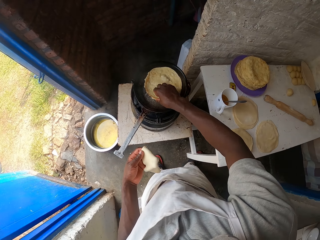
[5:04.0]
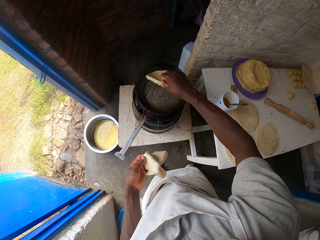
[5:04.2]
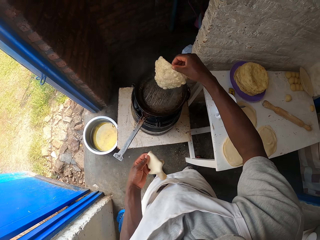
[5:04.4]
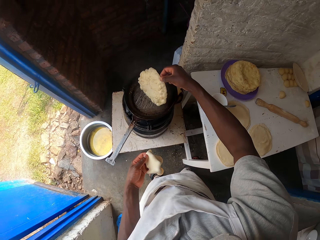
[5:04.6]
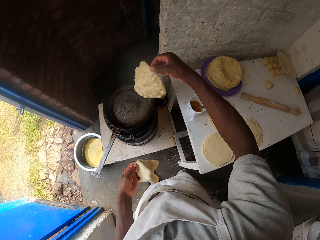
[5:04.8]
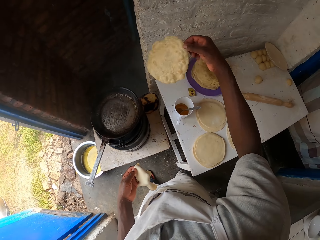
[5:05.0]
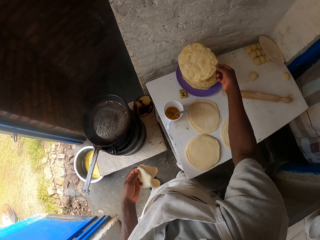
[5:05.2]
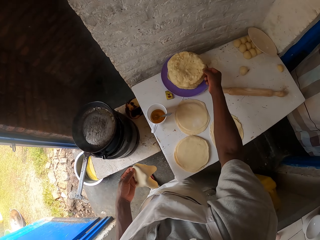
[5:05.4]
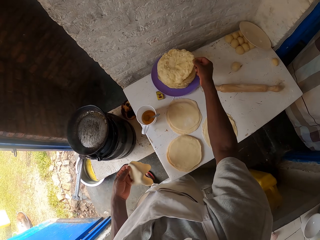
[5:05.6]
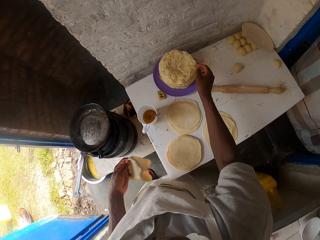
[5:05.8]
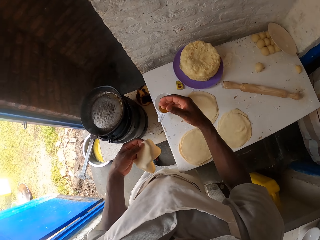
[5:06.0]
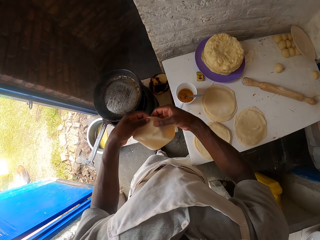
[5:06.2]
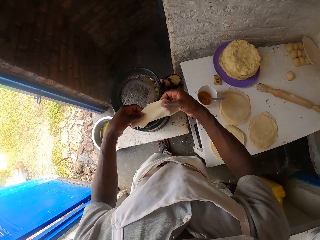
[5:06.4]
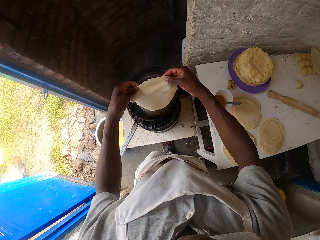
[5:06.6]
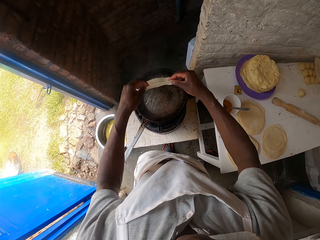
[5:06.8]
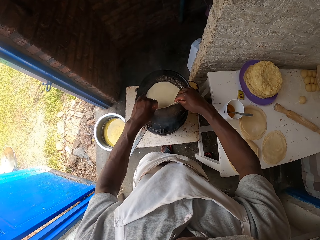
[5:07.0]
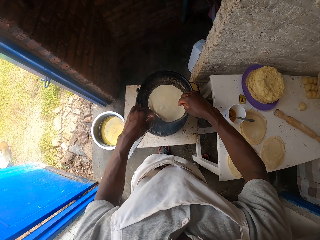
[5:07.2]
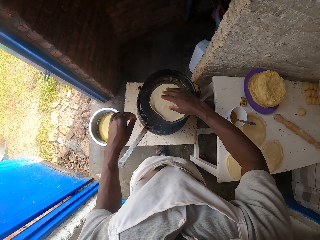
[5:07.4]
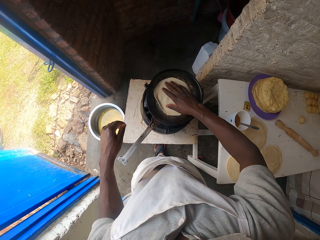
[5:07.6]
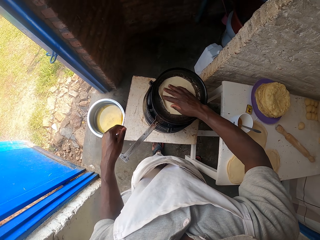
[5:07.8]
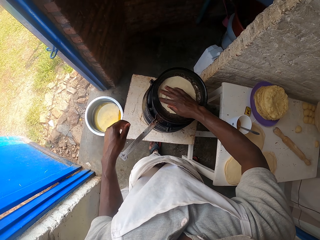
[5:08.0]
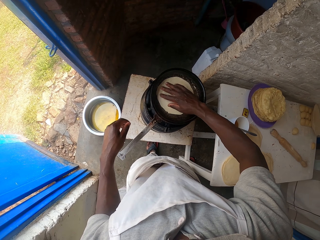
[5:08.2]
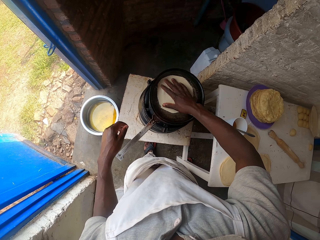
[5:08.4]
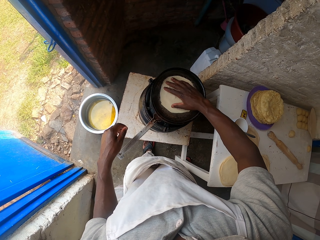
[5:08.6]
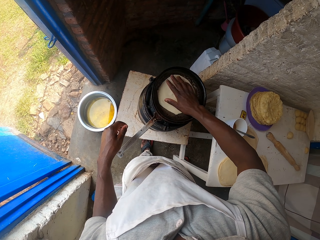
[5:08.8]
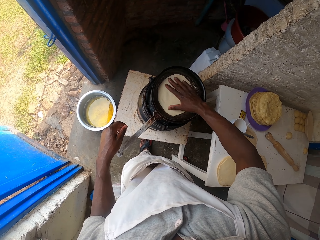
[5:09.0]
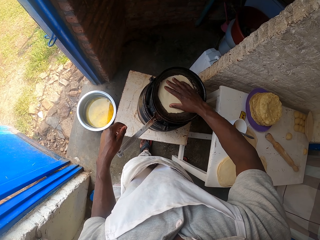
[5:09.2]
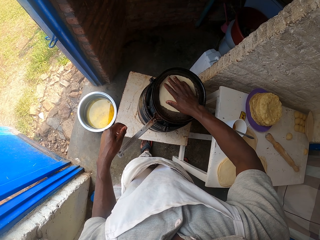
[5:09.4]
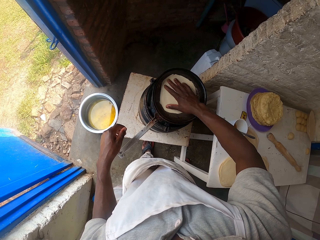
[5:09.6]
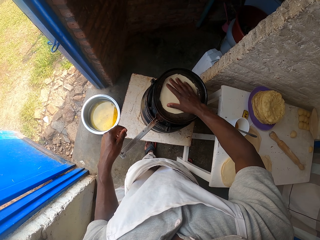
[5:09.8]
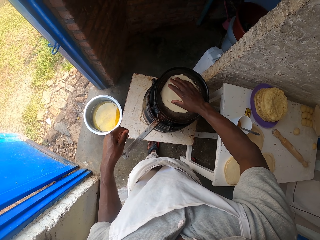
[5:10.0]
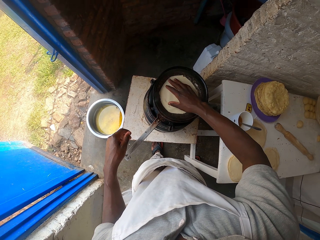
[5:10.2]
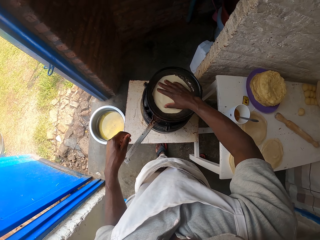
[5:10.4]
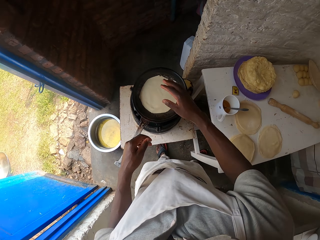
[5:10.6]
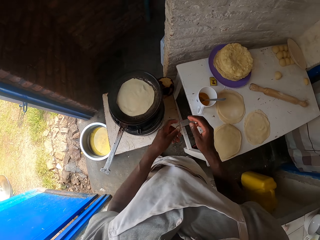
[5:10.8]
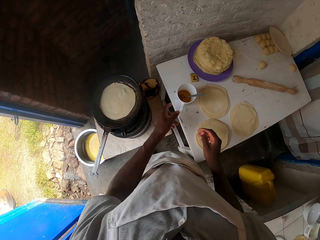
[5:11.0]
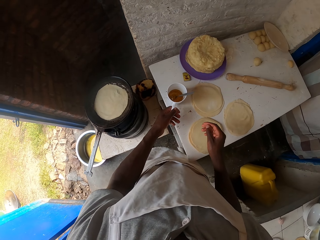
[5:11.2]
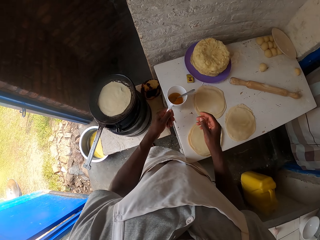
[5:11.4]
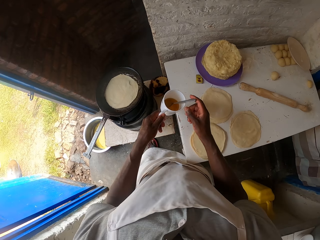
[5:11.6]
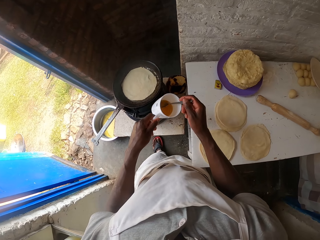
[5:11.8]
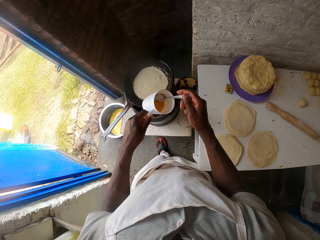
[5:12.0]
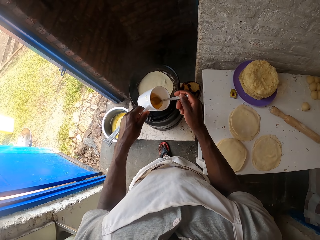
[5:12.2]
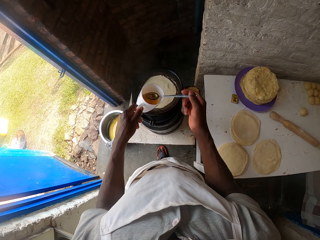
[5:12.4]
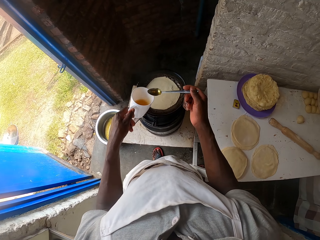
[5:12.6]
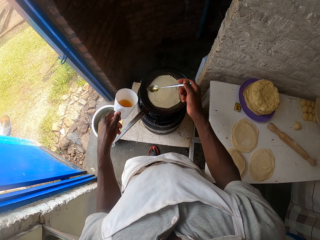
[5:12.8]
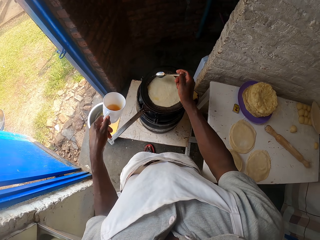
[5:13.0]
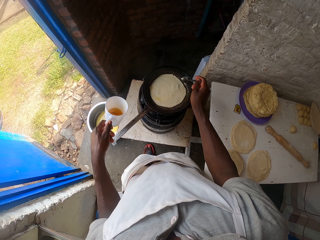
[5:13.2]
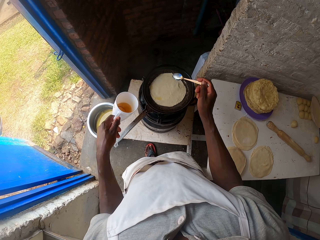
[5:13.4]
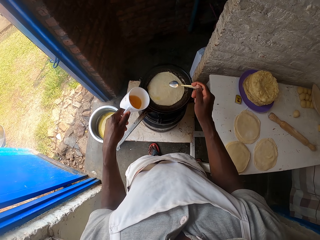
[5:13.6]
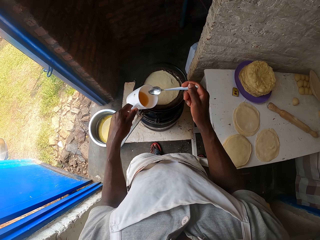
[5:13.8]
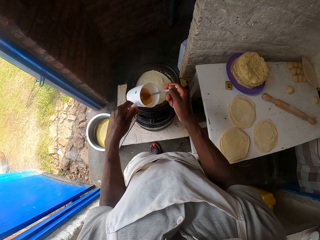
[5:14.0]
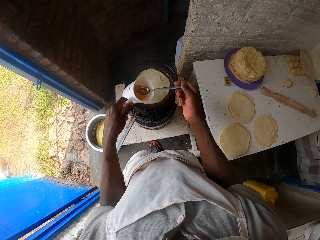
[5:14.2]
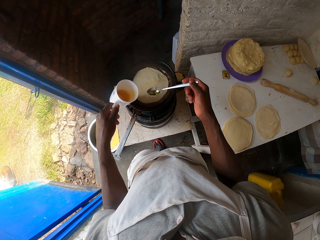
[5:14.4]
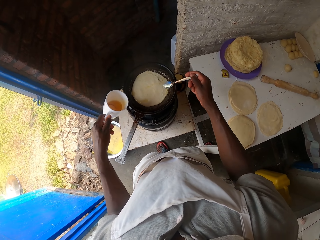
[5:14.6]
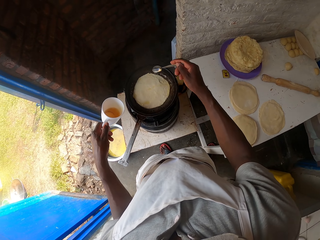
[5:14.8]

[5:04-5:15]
The camera wearer picks up the dough in the pan. They place the dough on other doughs. They place a dough in the pan. They spin the dough in the pan with hand. They hold the dough on the pan. They pick up a cup of oil. They pour the oil on the dough with a spoon.

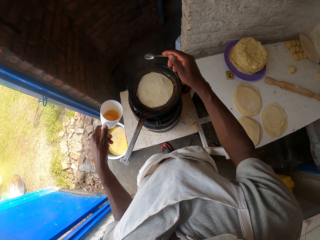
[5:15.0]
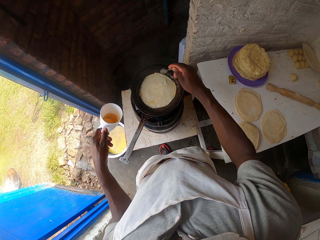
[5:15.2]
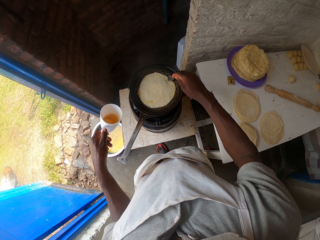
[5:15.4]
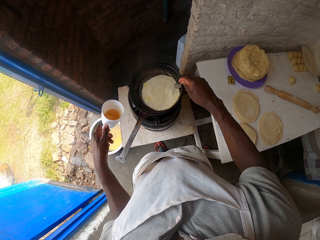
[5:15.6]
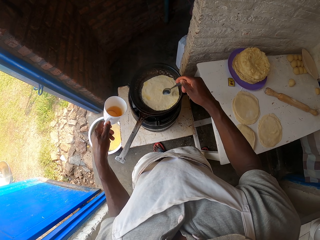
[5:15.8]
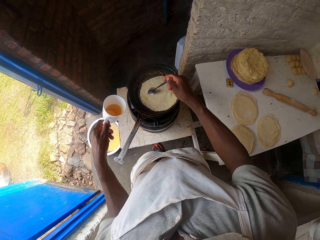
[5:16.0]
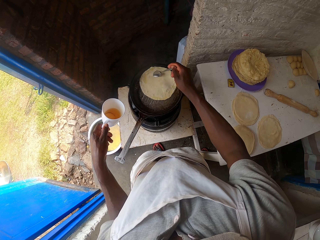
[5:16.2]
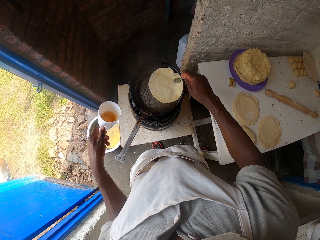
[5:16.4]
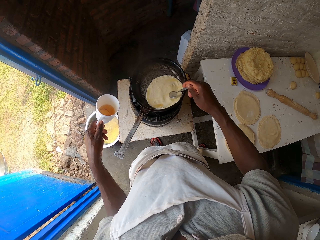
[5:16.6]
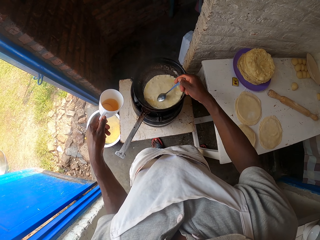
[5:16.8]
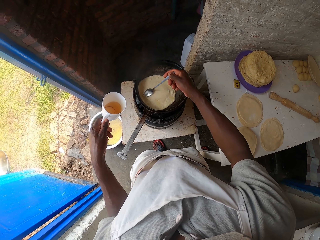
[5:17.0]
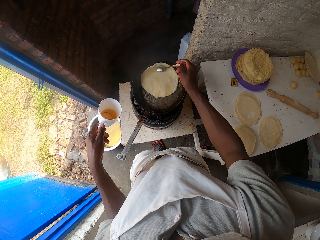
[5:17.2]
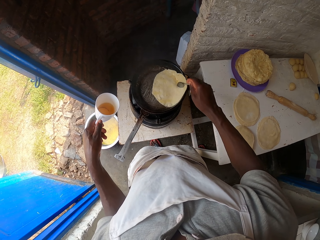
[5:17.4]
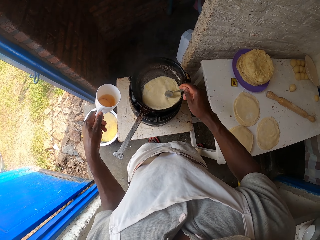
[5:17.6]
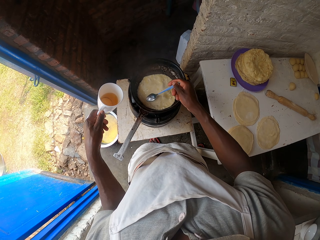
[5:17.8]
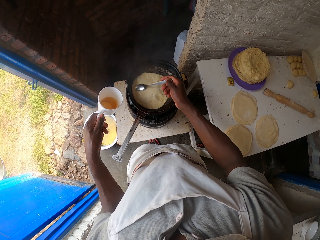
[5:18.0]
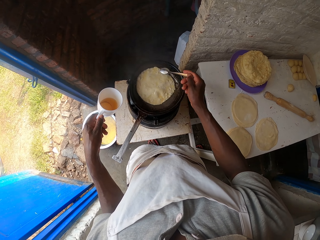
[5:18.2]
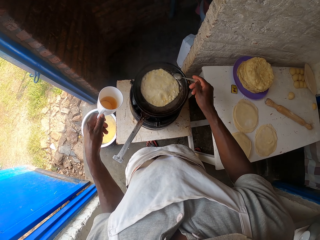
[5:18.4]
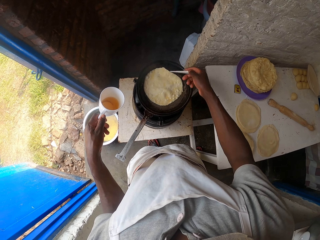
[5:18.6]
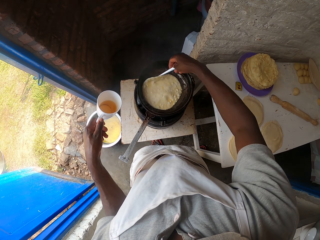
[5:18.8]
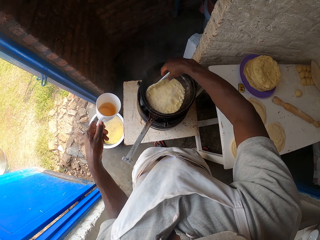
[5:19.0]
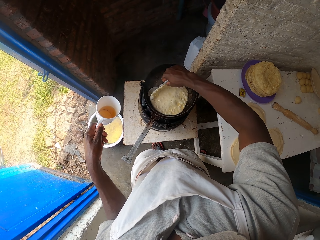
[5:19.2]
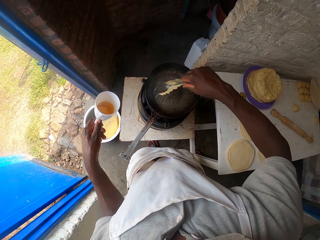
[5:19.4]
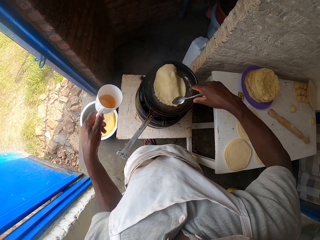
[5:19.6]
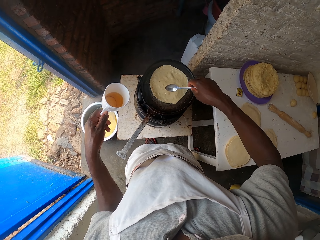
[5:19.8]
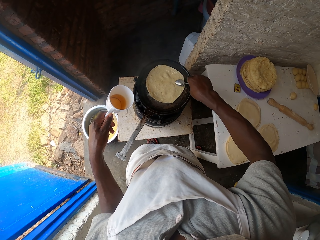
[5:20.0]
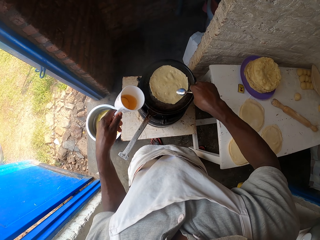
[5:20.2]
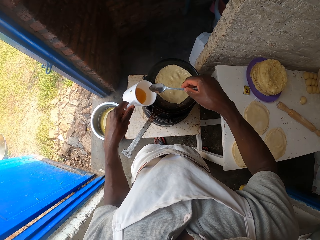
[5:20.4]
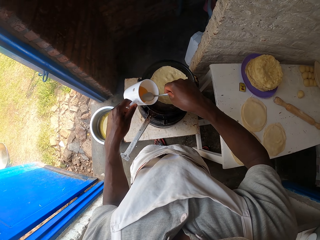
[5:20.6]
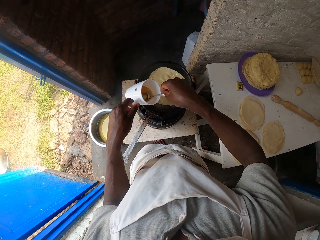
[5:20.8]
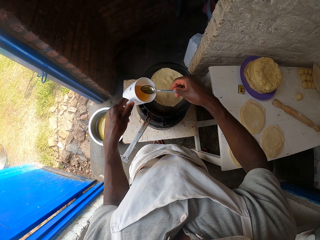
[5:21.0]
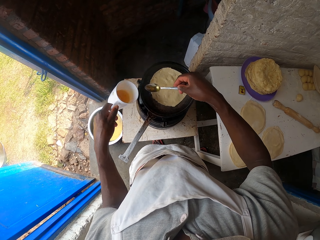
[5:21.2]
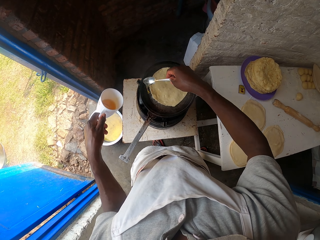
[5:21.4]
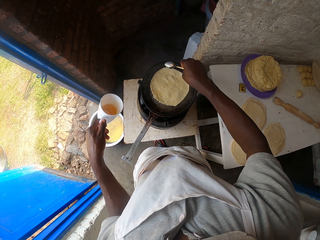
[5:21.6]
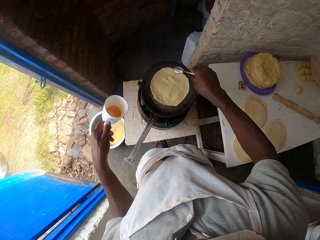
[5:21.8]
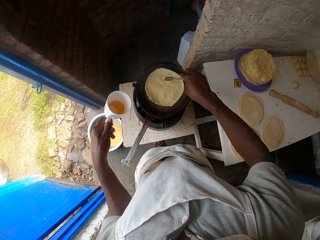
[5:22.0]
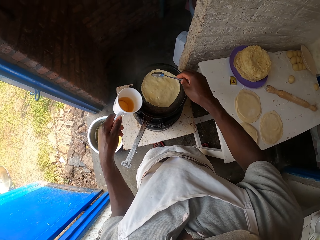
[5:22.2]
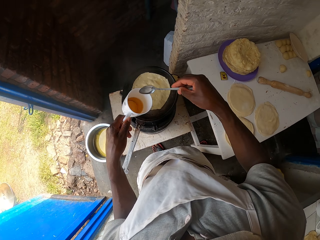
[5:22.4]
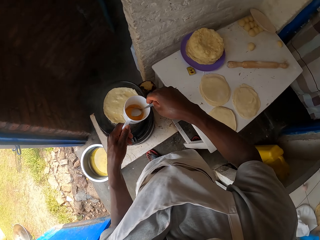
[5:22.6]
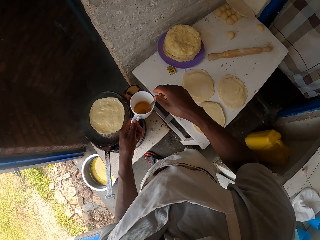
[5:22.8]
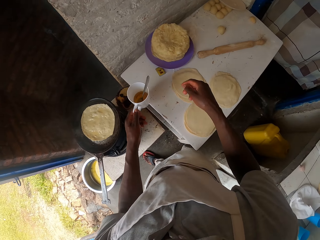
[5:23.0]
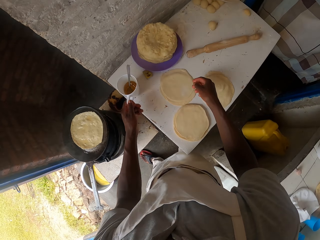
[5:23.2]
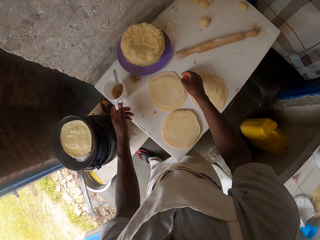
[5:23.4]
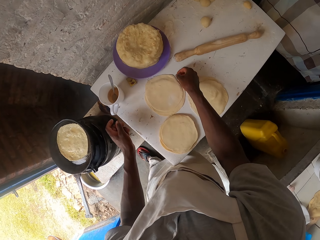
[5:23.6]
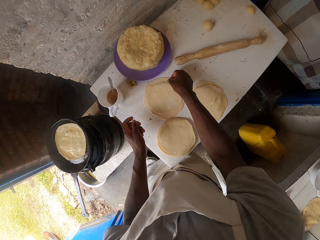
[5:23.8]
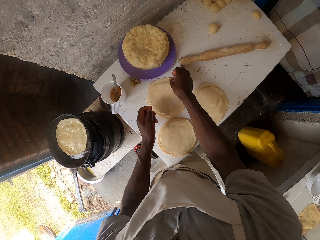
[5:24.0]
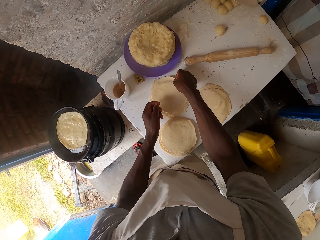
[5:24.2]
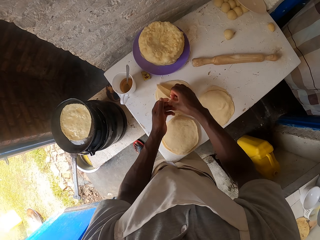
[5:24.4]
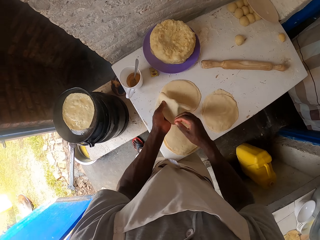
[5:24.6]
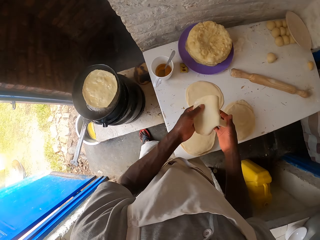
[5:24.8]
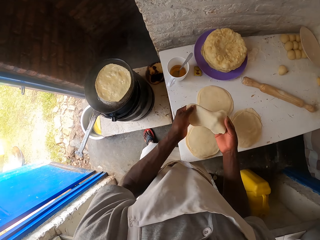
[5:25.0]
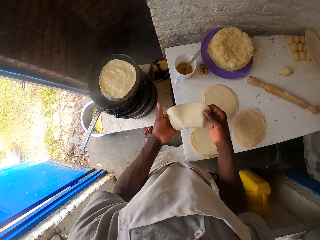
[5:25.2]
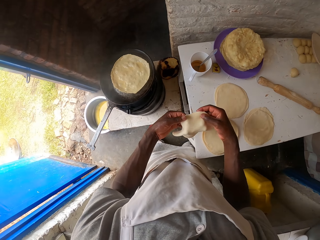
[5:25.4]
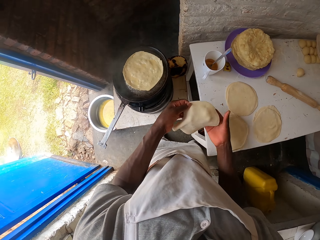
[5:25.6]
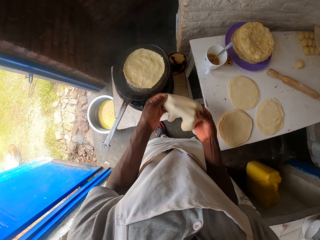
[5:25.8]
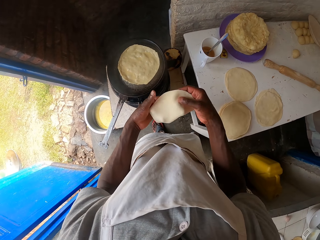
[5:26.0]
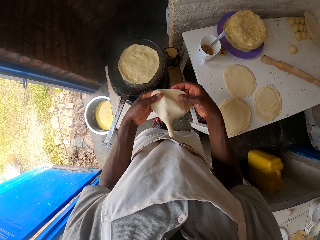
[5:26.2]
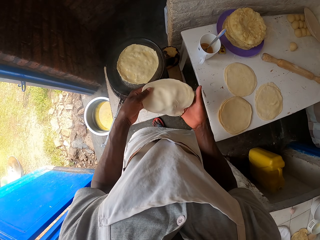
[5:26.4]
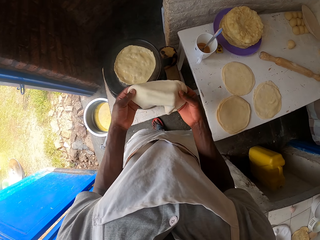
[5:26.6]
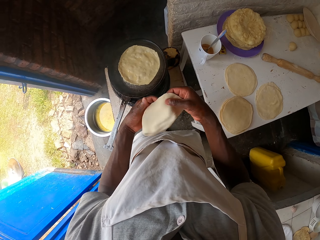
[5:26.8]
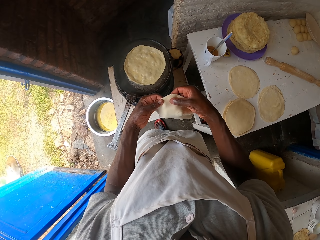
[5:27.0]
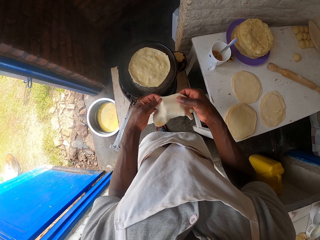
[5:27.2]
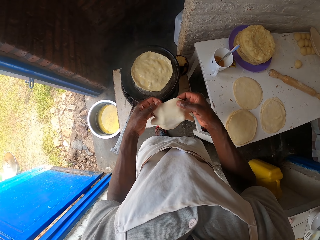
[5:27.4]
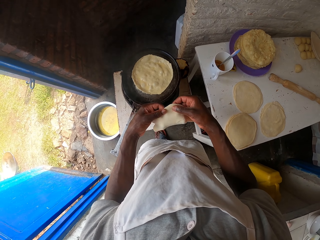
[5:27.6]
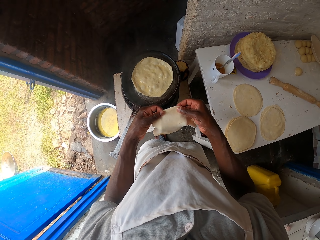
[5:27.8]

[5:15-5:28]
The camera wearer spins the dough in the pan with the spoon. They flip the dough in the pan with the spoon. They pour the oil on the dough with the spoon. They put down the cup of oil. They pick up a dough from the table. They stretch the dough with hands and hold the dough with both hands.
